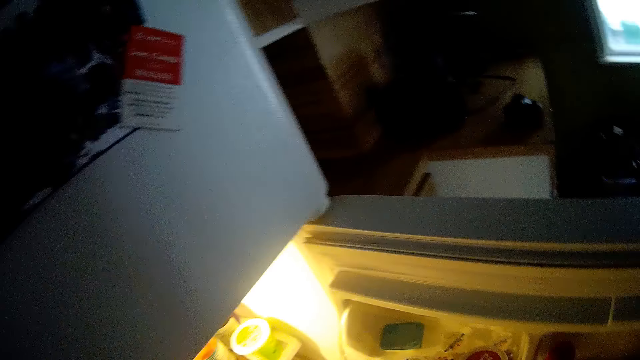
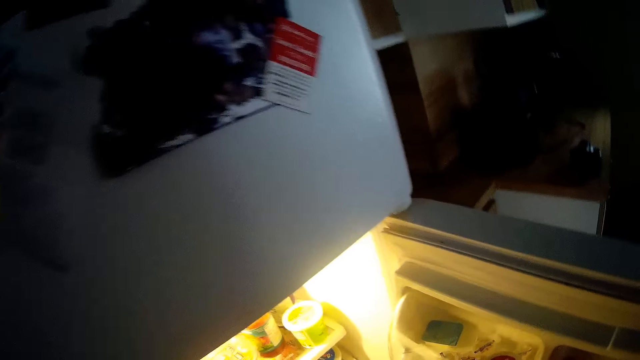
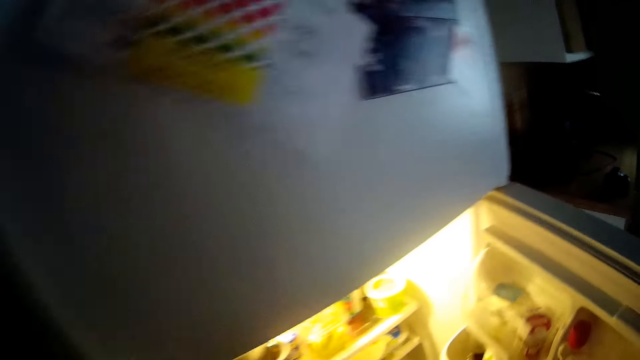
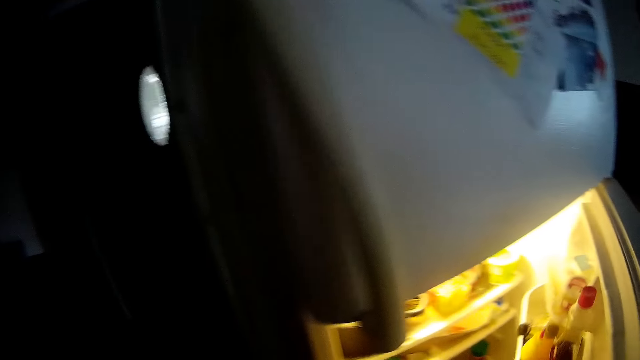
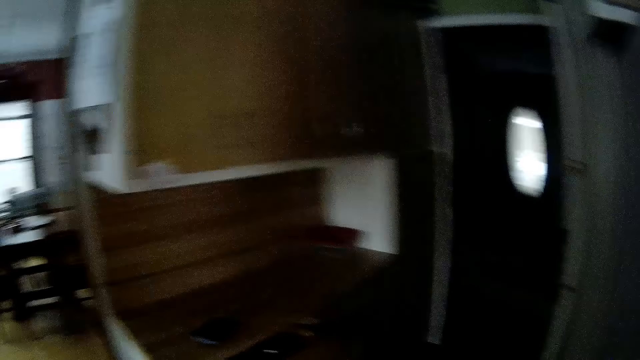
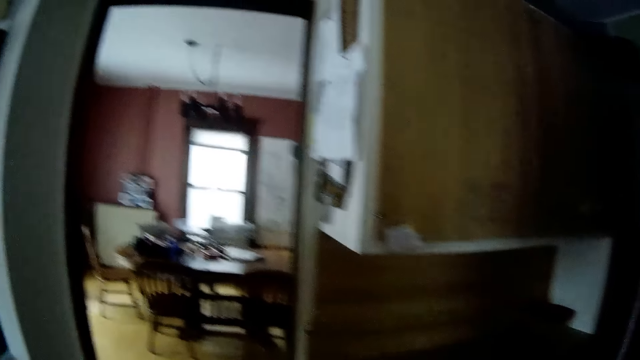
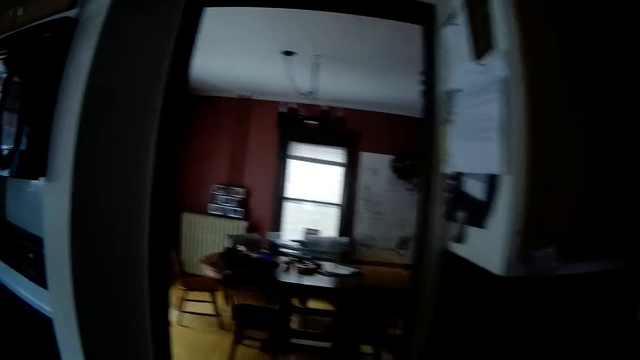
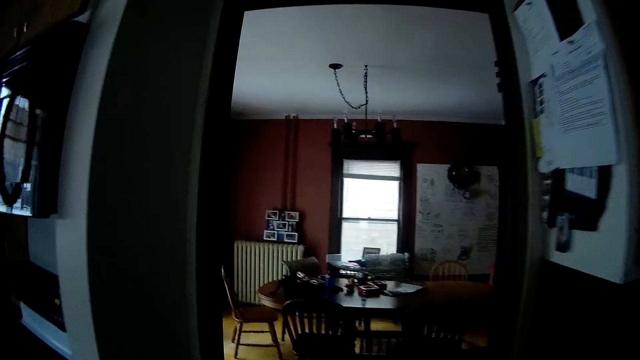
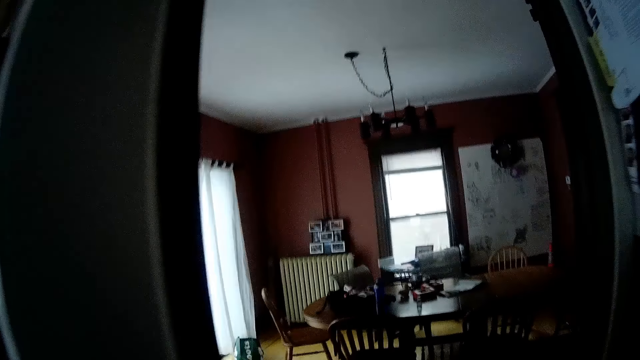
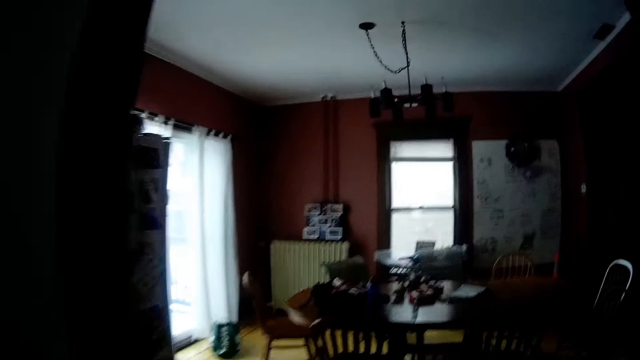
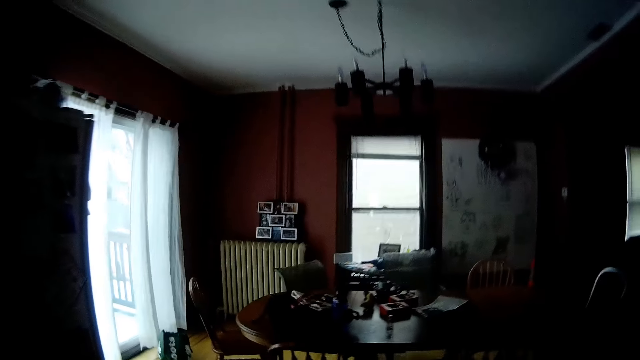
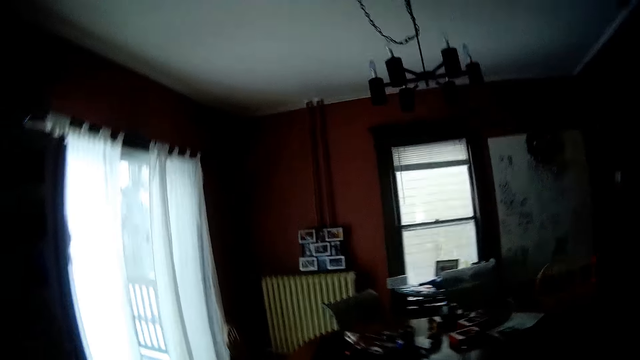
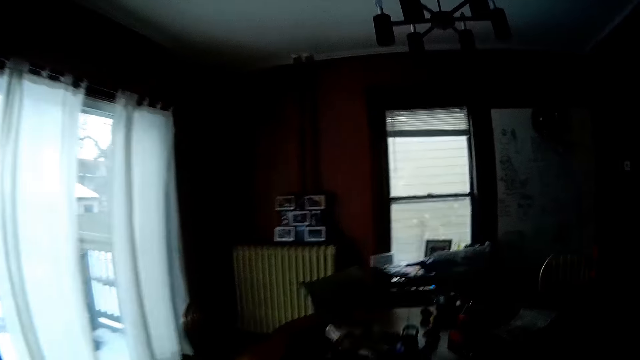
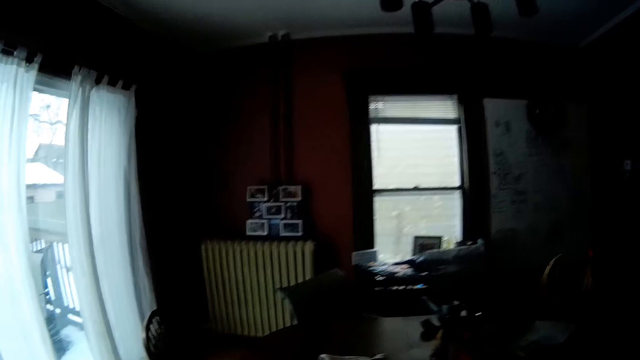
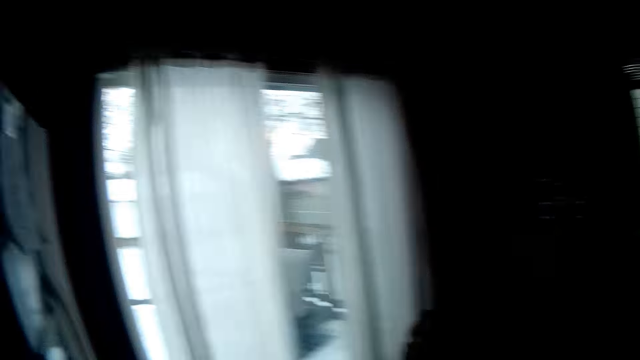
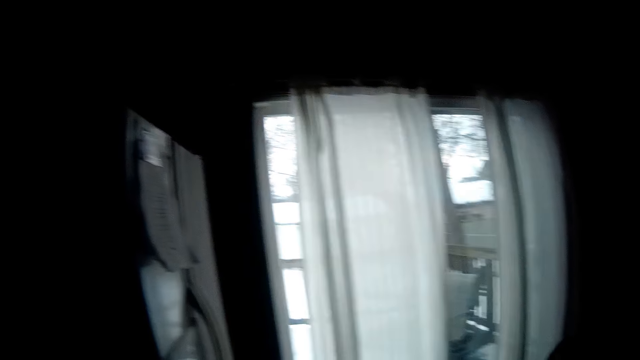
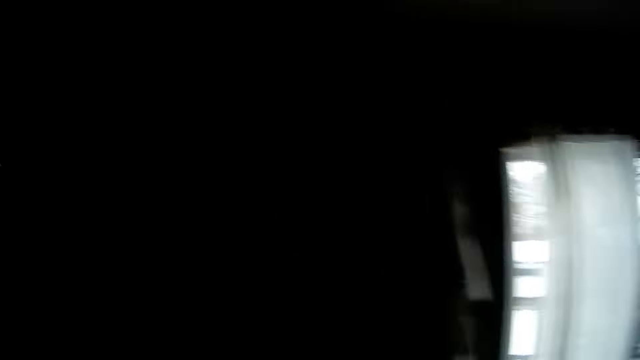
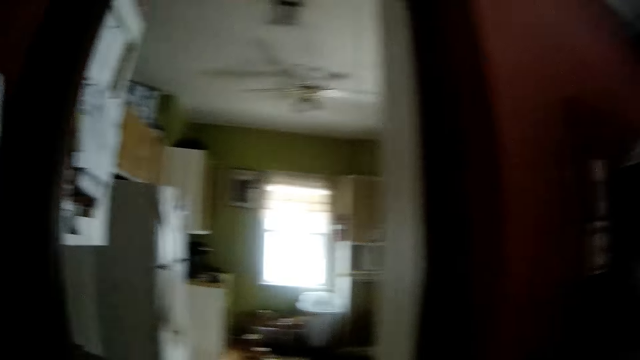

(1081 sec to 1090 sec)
The camera wearer closes the fridge. They walk around the house and walk towards the dining room.

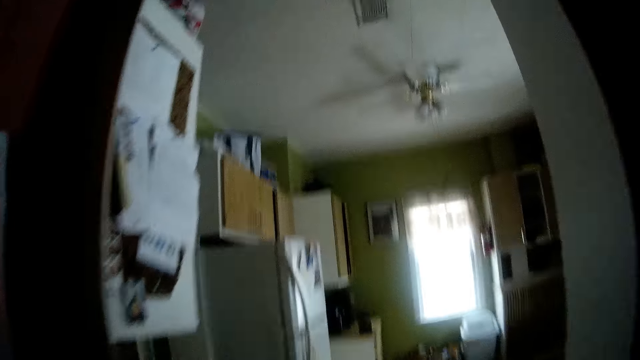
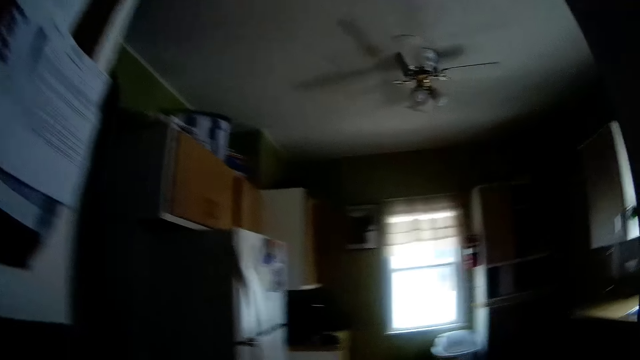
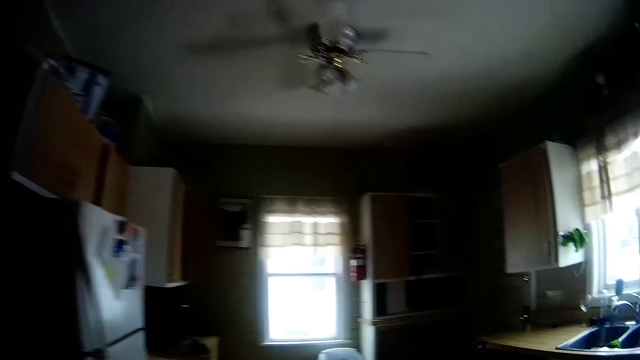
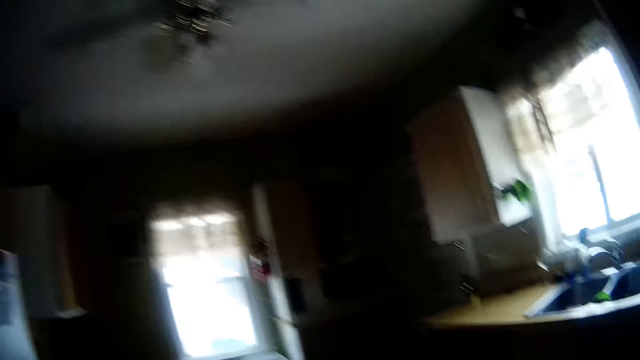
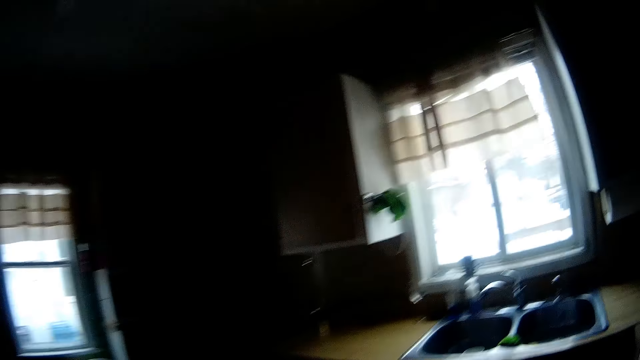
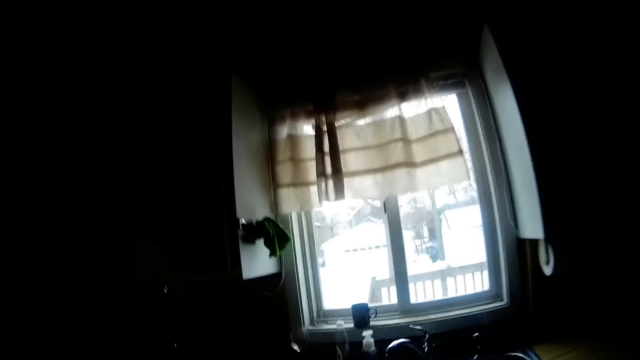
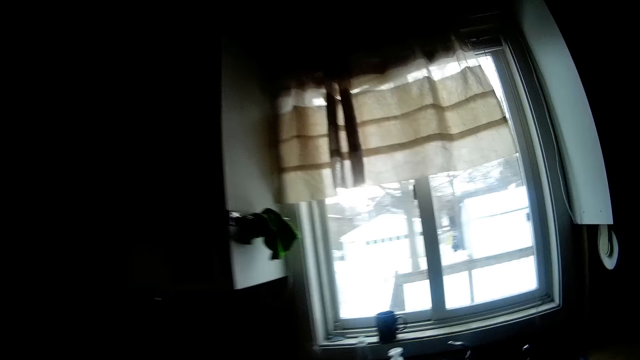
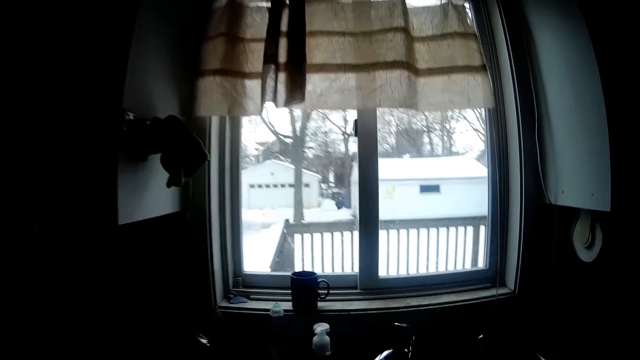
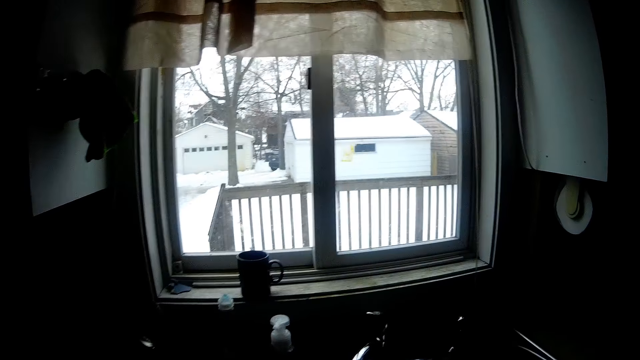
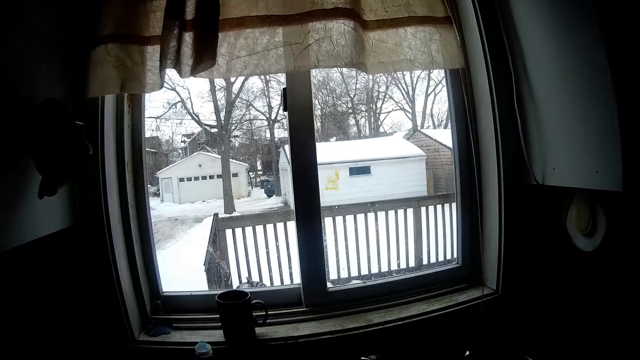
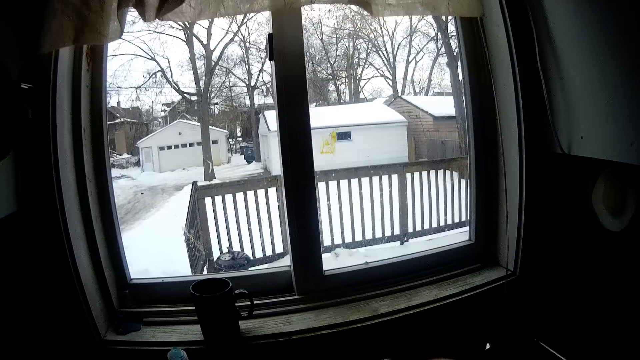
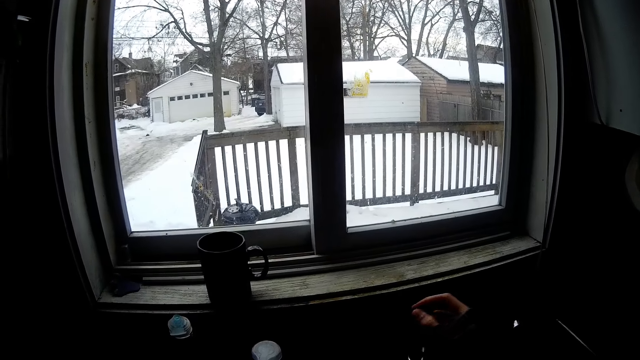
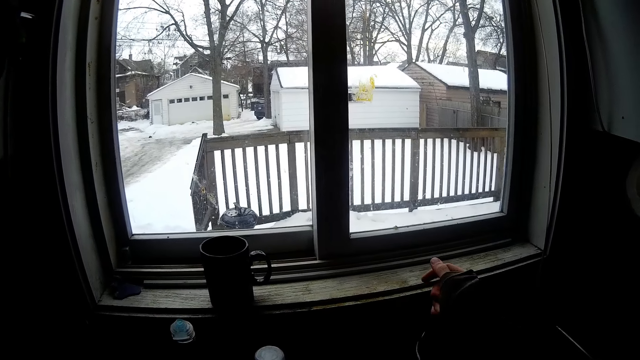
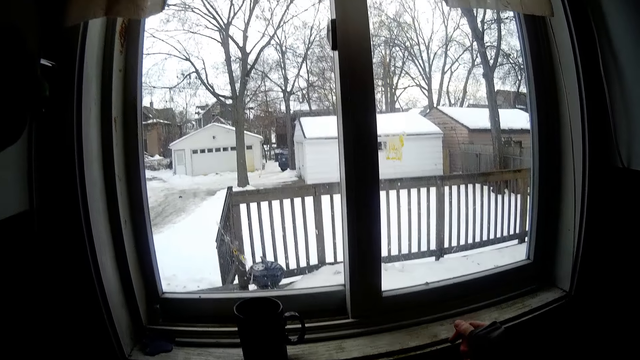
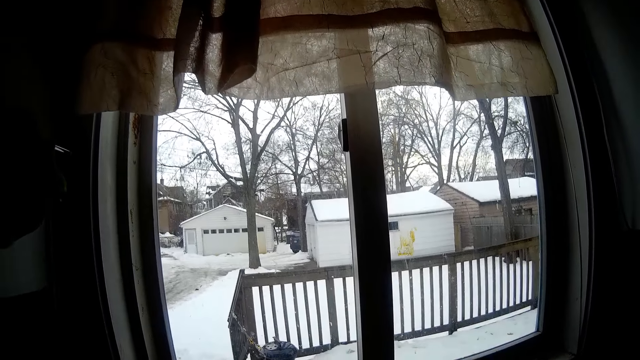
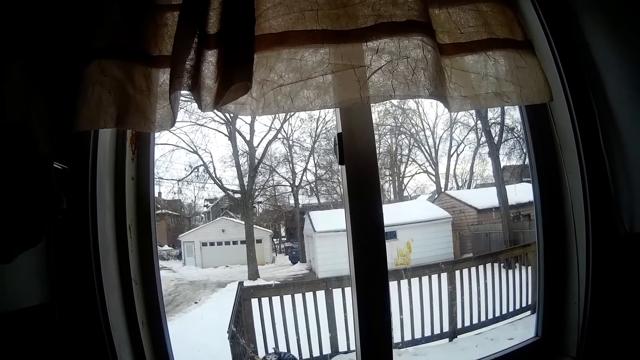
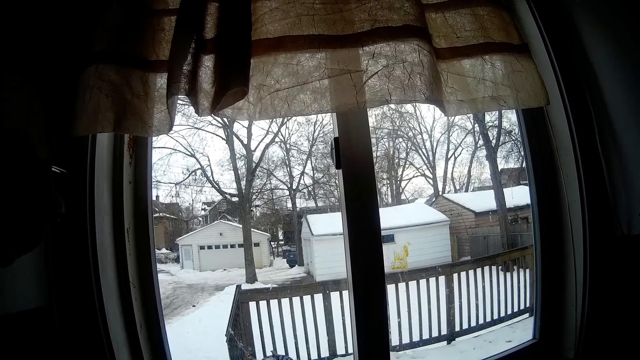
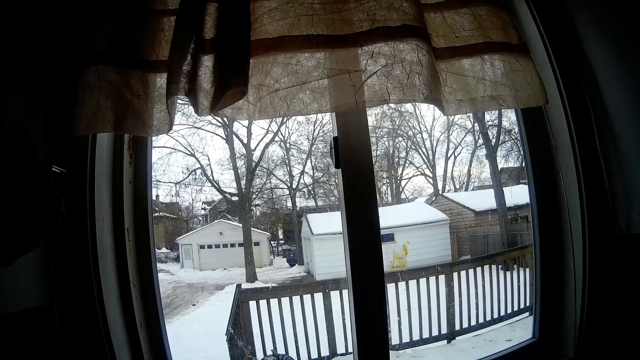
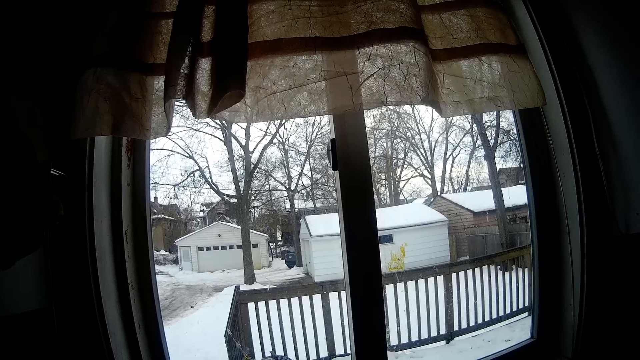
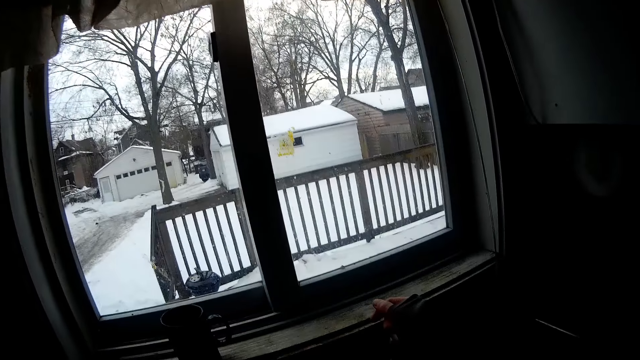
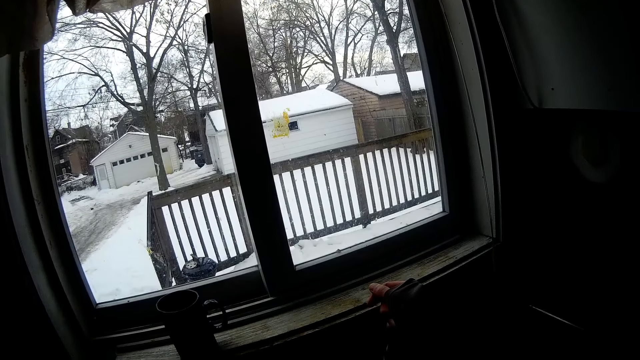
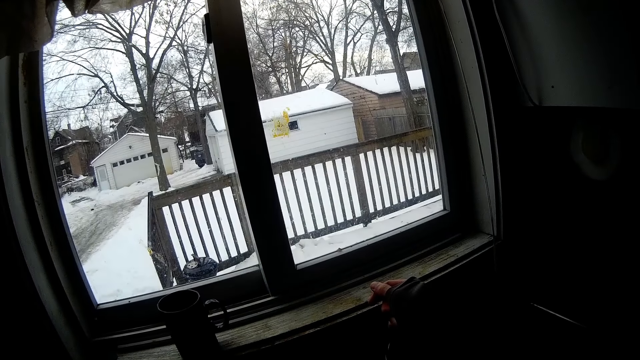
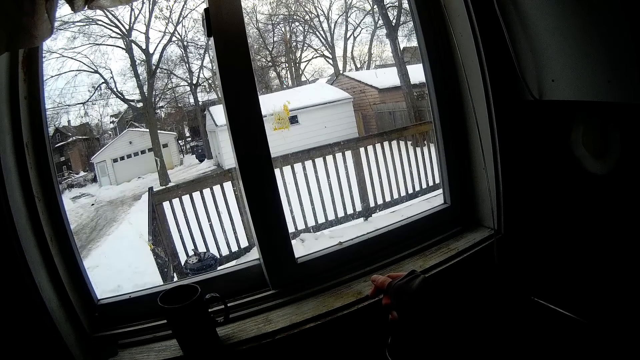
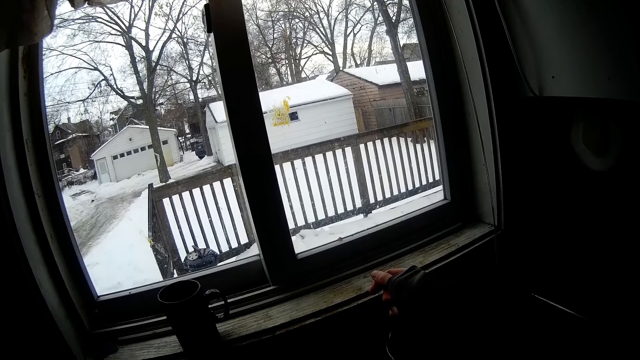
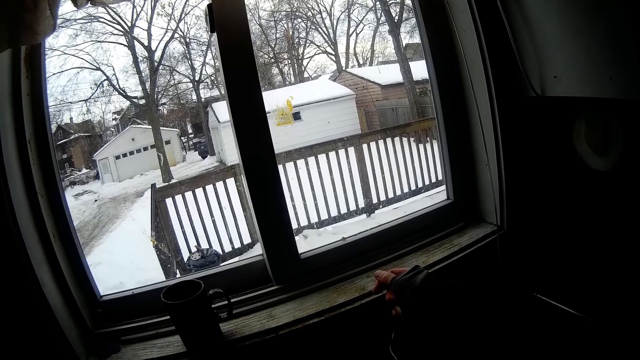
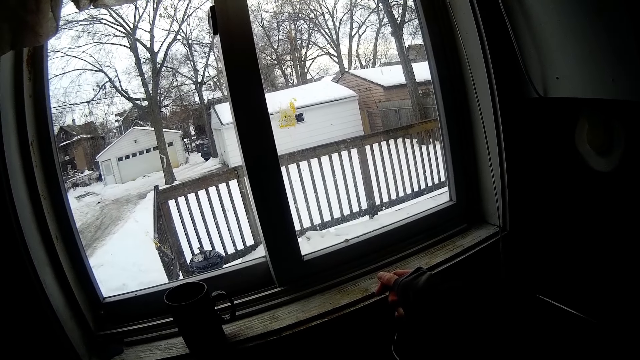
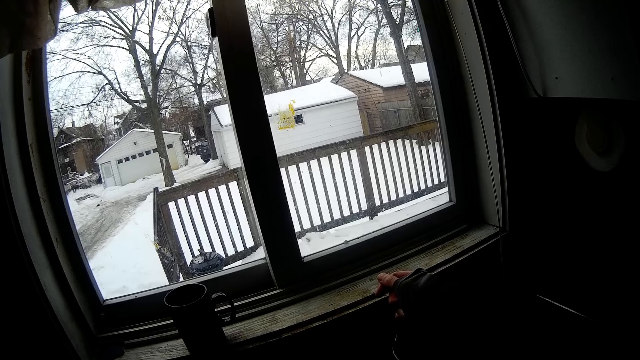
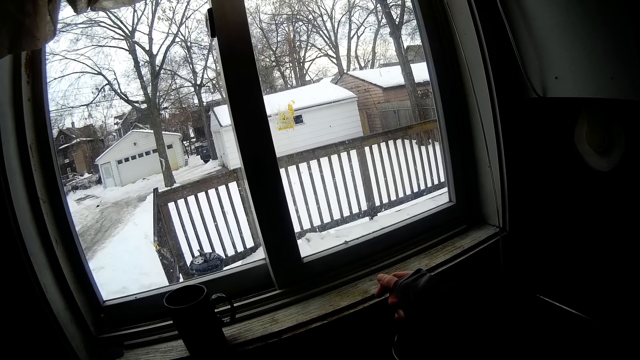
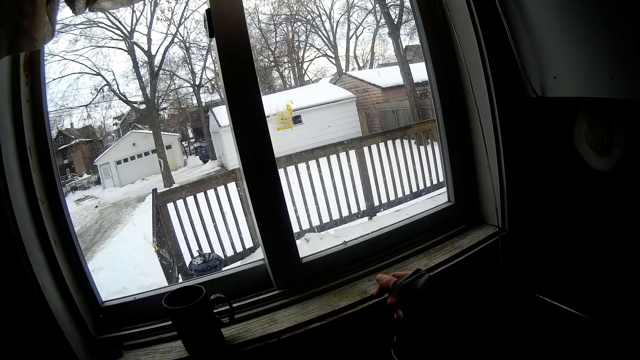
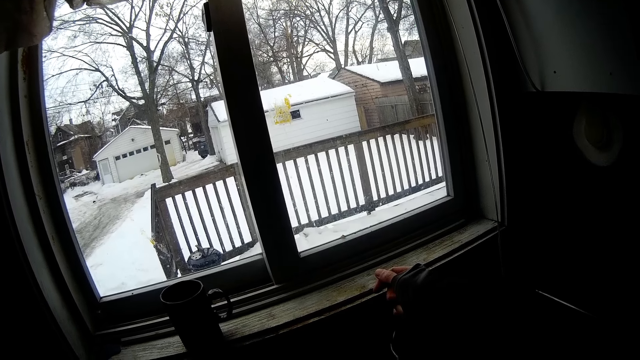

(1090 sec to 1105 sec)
The camera wearer walks into the kitchen. They walk towards the sink. They look through the window. They turn on the tap with their right hand. They place their right hand on the window.
